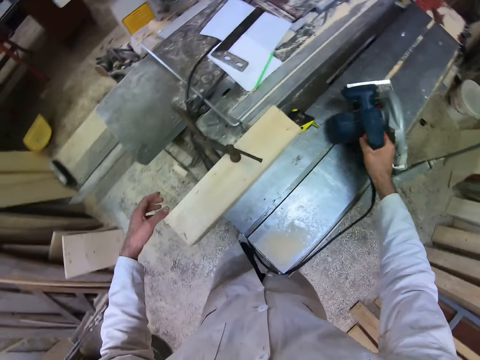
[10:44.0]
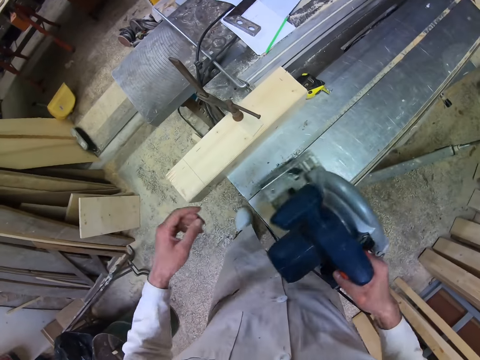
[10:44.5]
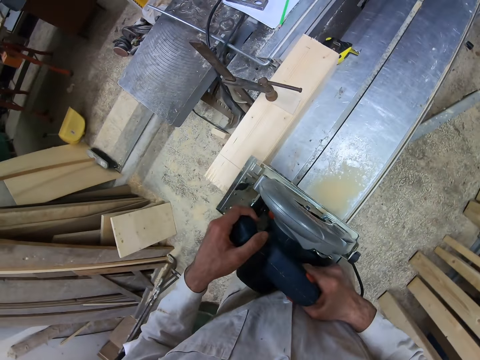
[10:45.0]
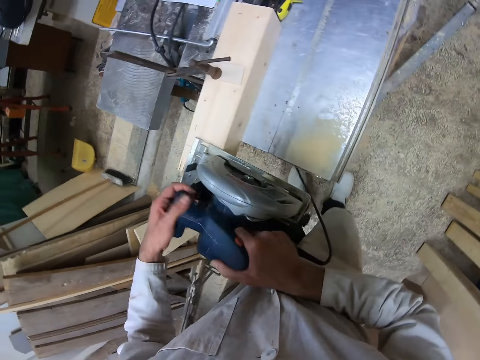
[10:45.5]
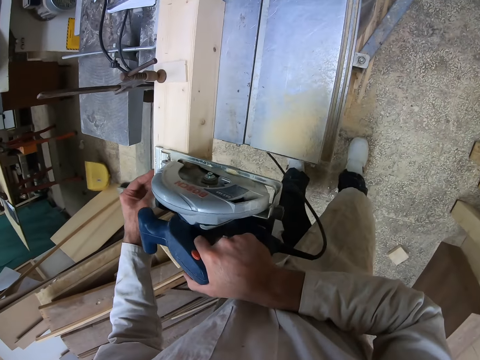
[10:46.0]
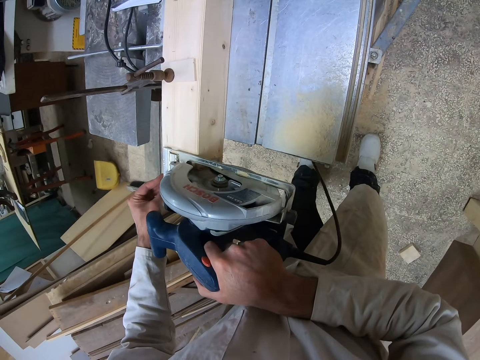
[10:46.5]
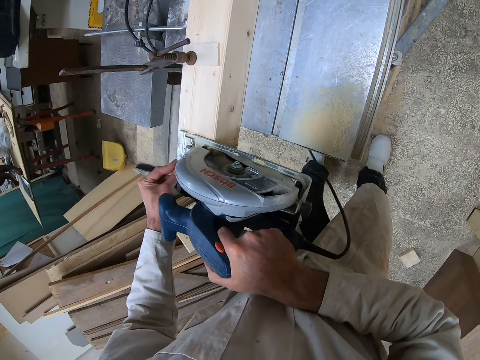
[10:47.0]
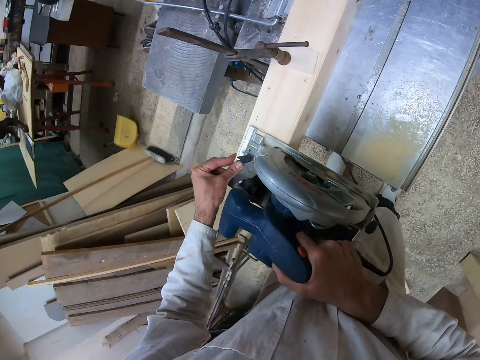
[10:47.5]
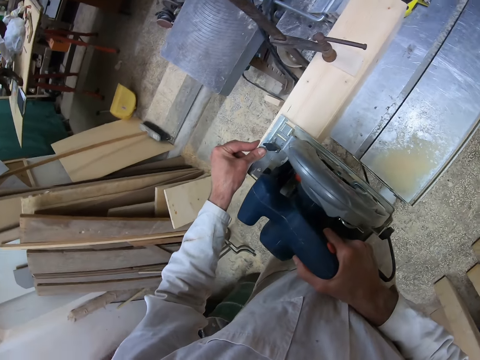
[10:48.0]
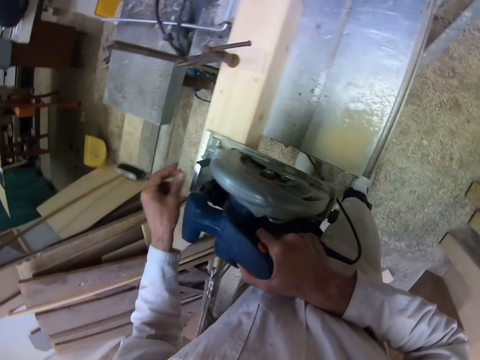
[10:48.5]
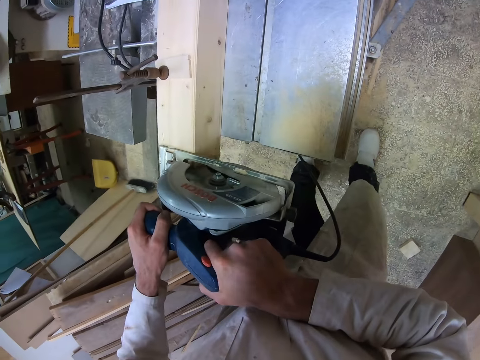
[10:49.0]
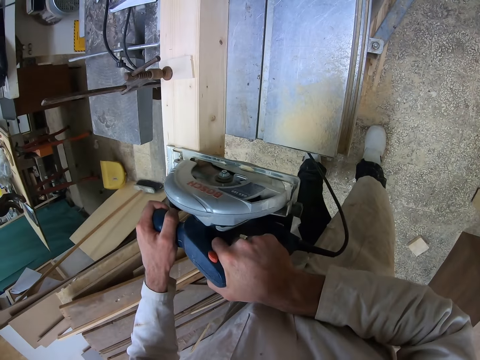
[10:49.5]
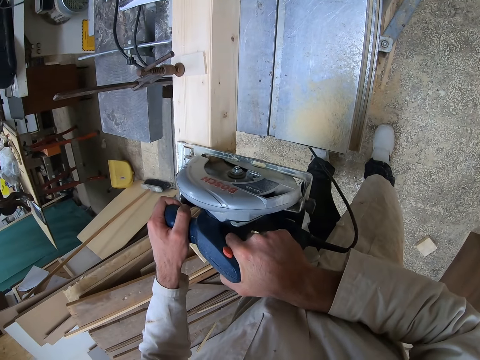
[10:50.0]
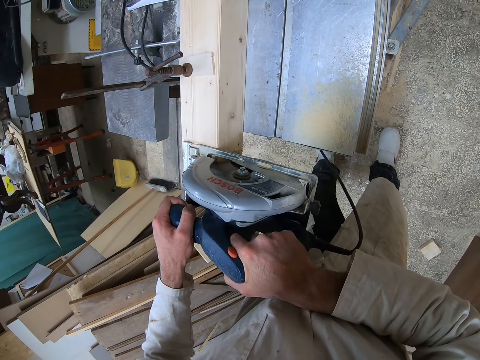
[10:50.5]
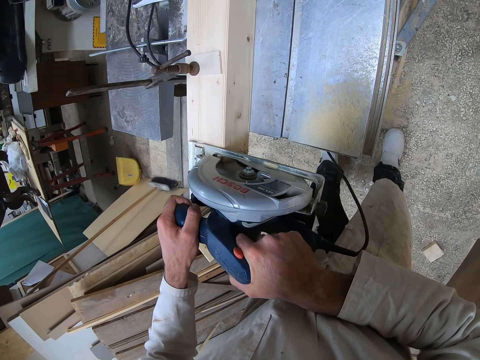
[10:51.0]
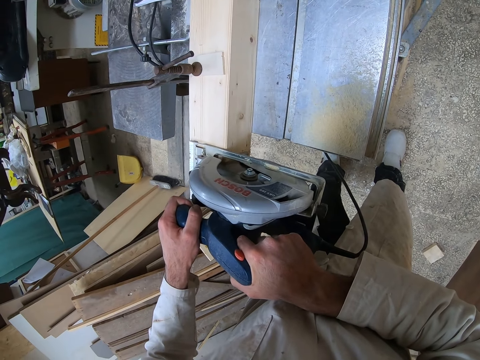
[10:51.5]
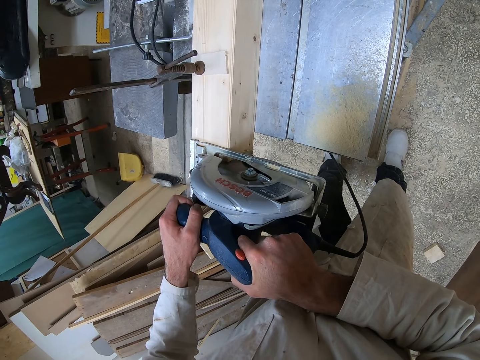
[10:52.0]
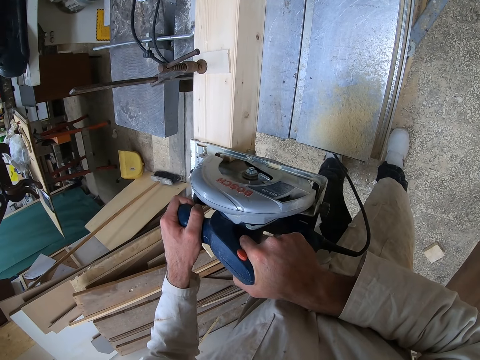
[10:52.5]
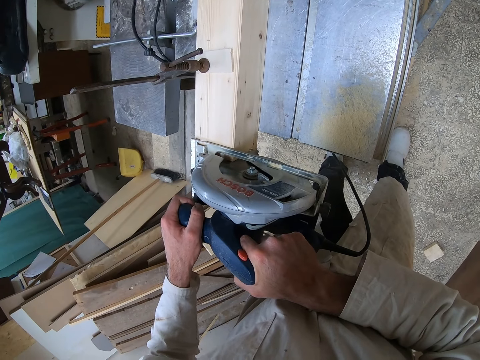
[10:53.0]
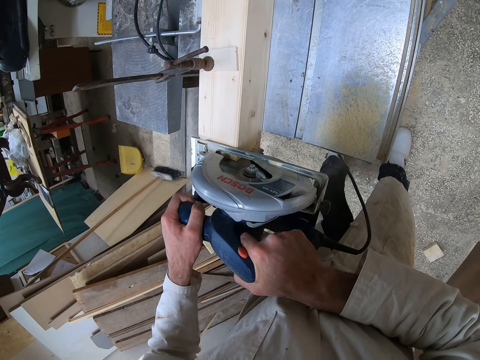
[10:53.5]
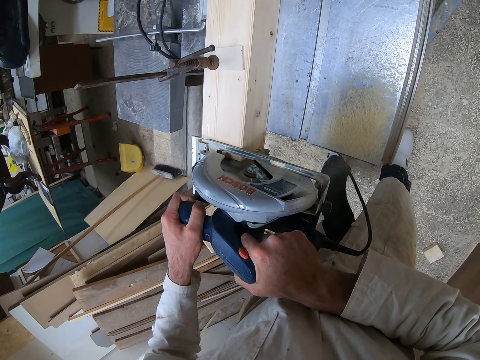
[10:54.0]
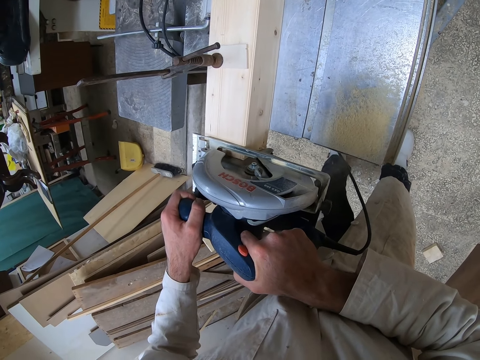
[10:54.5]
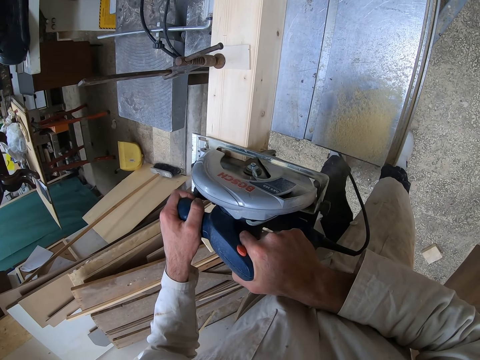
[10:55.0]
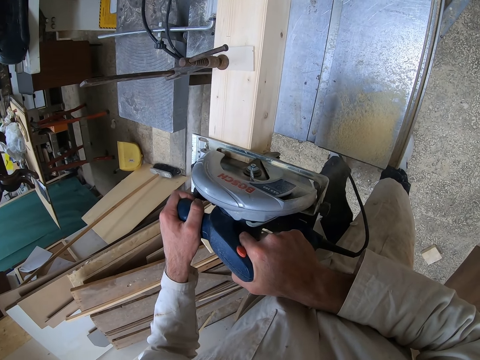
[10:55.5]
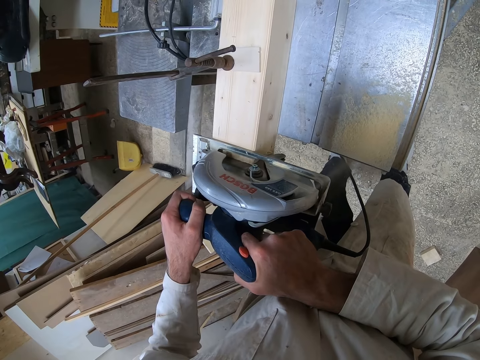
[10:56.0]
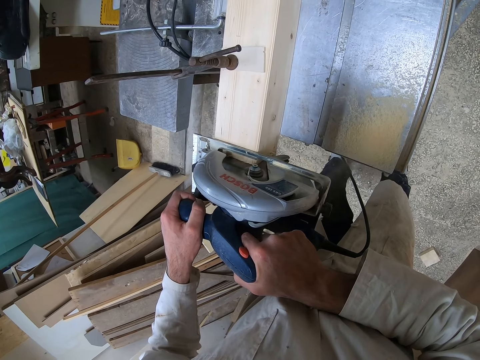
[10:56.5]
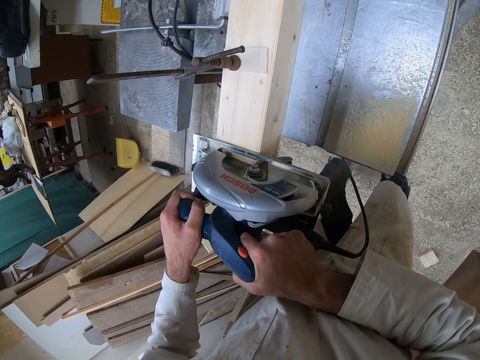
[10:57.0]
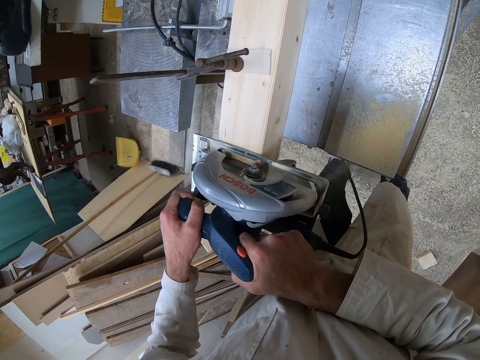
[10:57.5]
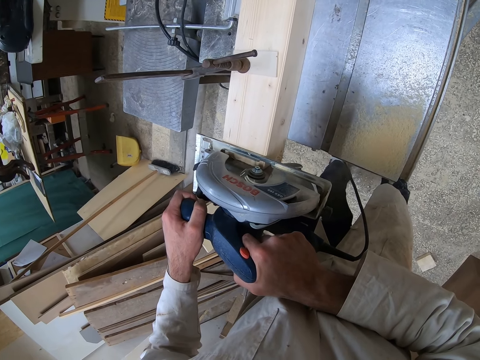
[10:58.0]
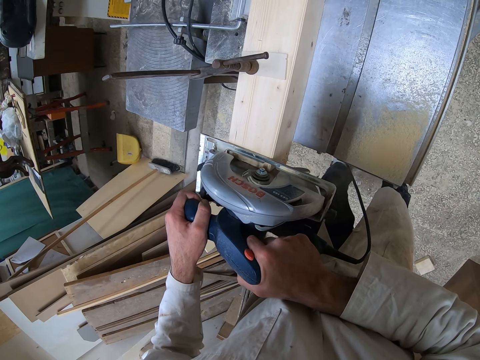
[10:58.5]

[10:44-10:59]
The camera wearer picks up the circular saw or wood cutter on the workshop table with his right hand. He lets go of the wood. He places the circular saw on the piece of wood on the workshop table with both hands. He adjusts the circular saw on the piece of wood with both hands. He starts the wood cutter. He cuts the piece of wood with the circular saw with both hands.

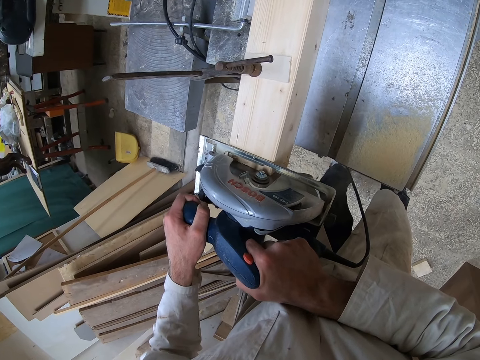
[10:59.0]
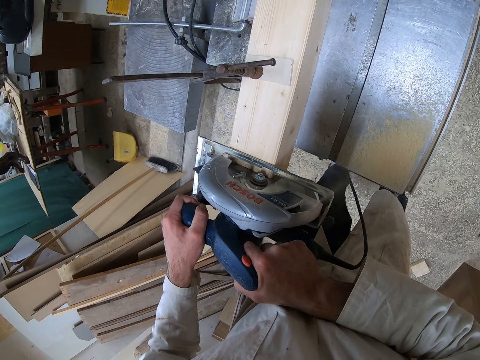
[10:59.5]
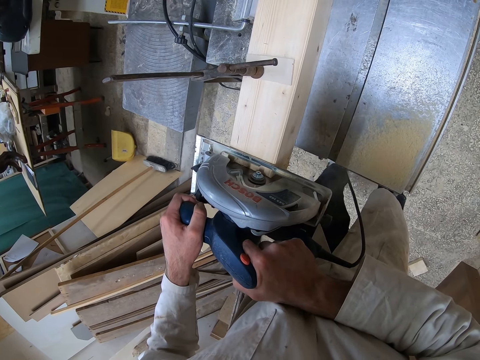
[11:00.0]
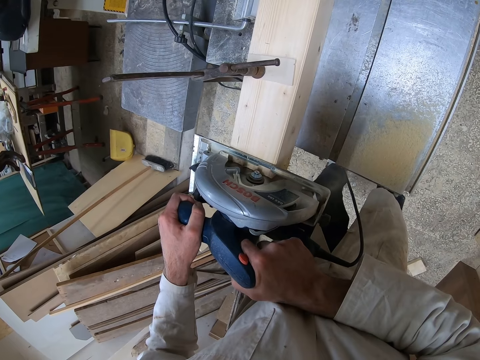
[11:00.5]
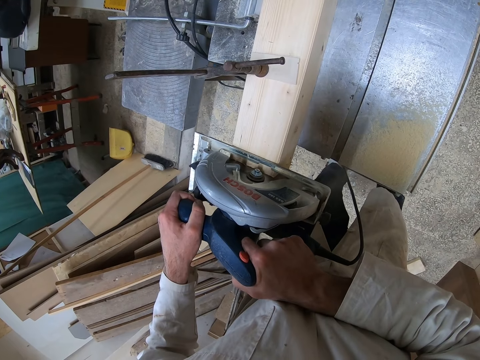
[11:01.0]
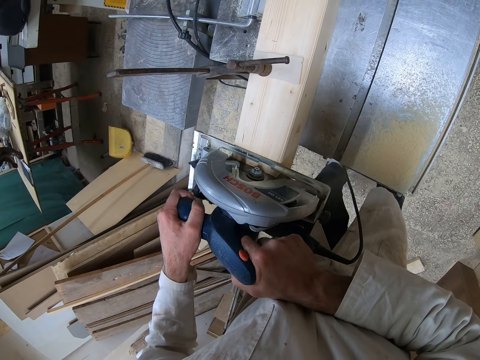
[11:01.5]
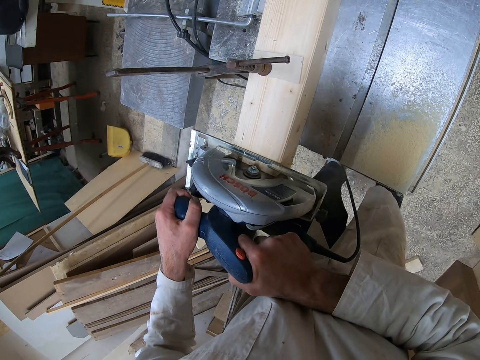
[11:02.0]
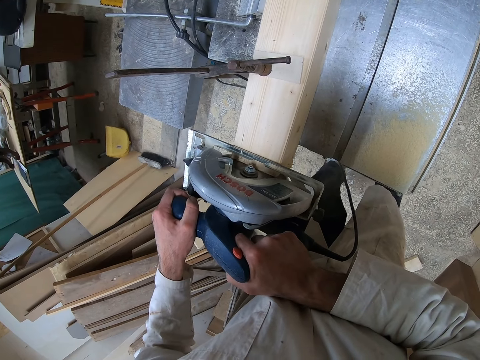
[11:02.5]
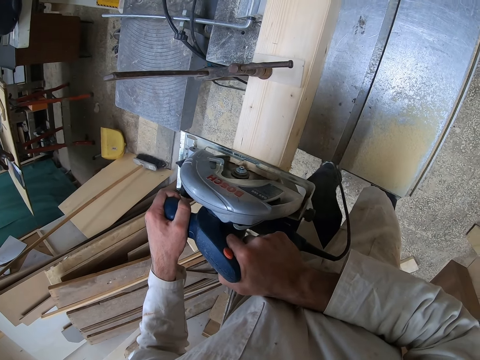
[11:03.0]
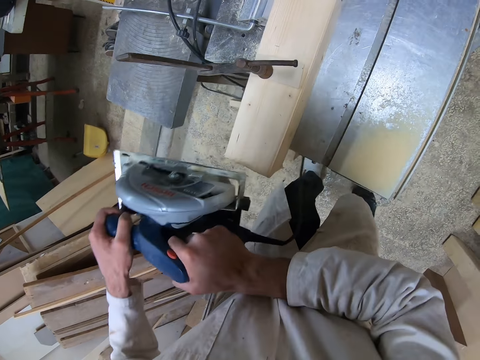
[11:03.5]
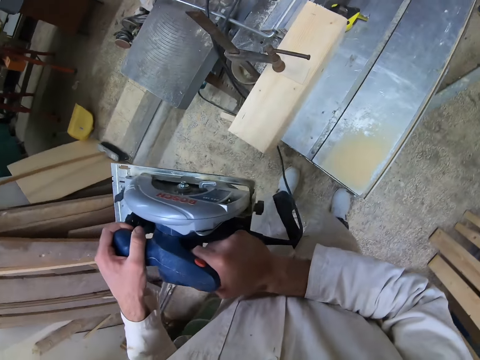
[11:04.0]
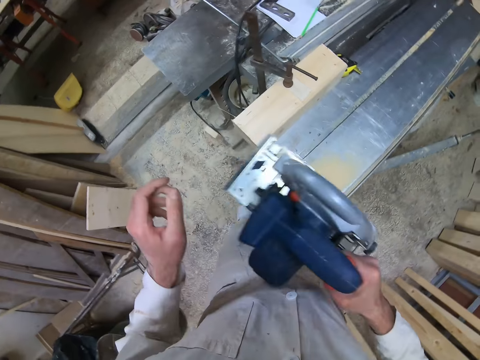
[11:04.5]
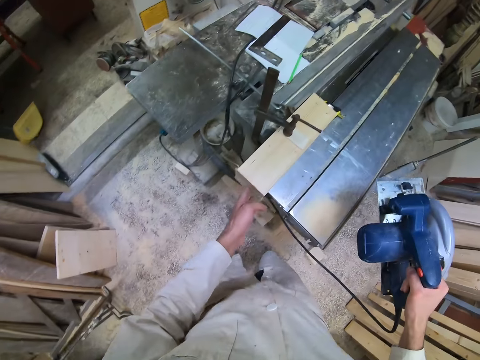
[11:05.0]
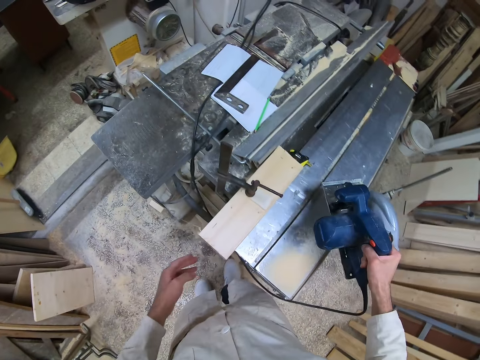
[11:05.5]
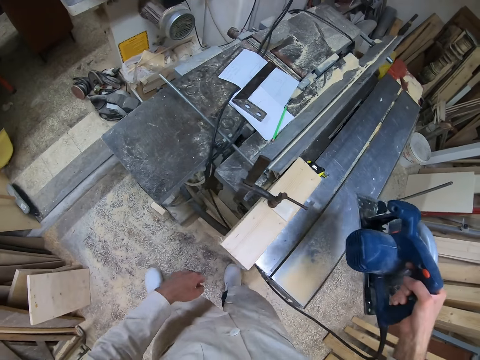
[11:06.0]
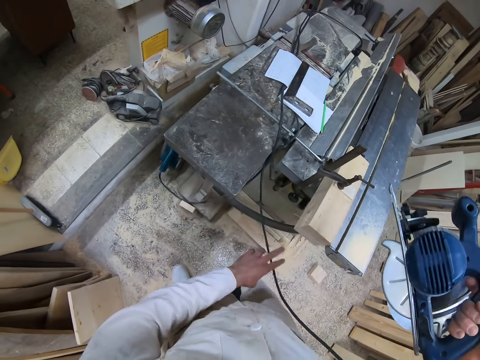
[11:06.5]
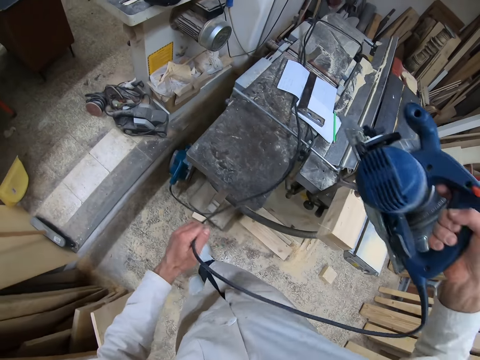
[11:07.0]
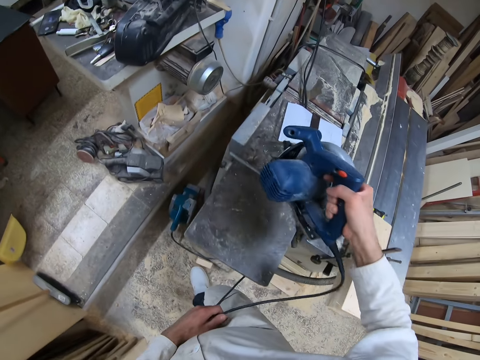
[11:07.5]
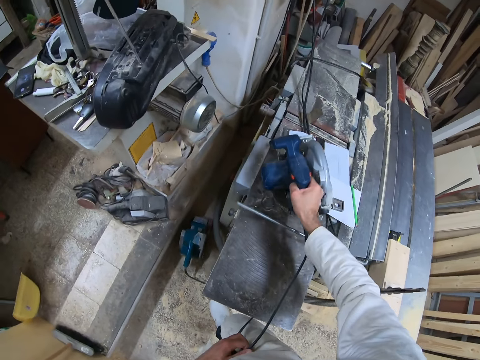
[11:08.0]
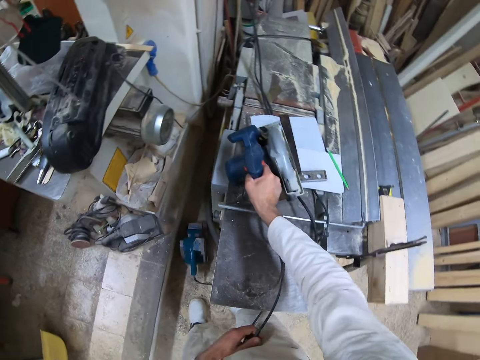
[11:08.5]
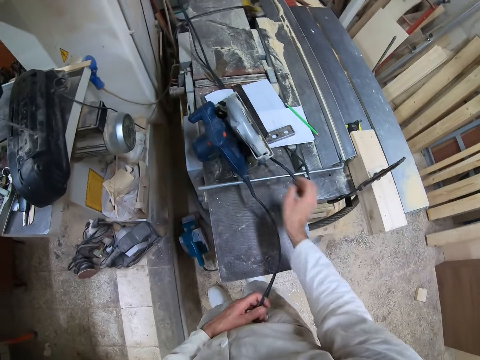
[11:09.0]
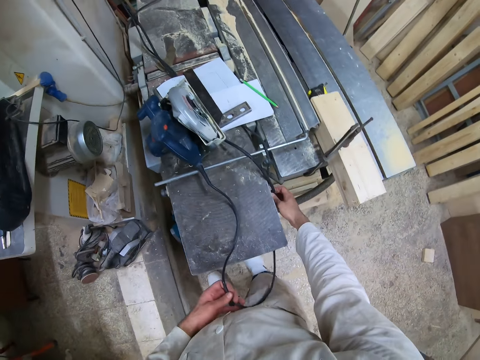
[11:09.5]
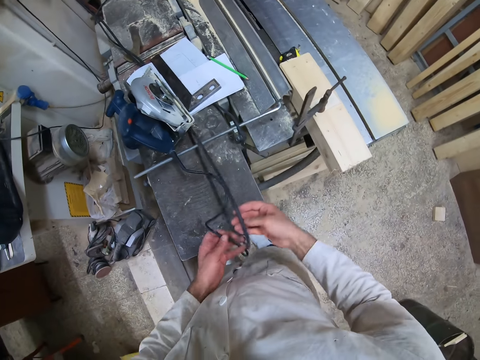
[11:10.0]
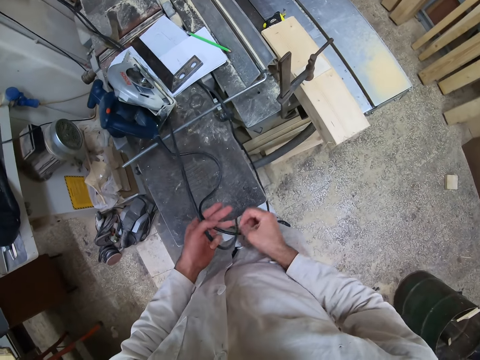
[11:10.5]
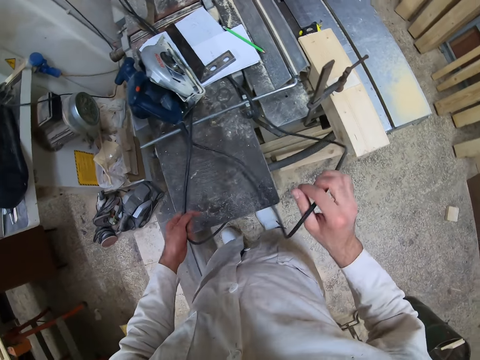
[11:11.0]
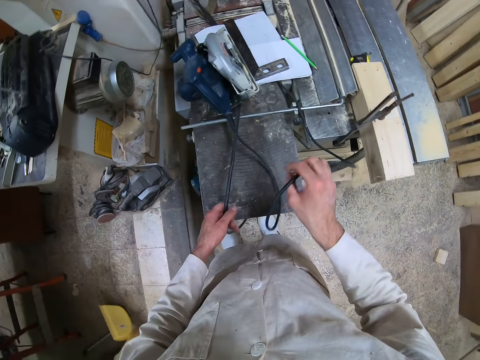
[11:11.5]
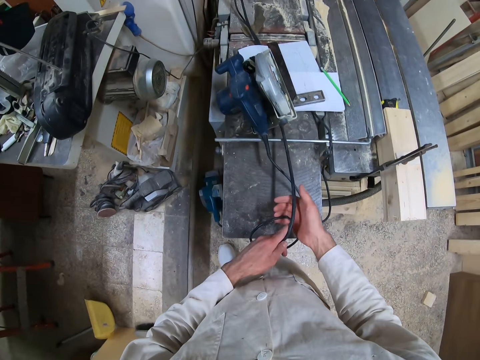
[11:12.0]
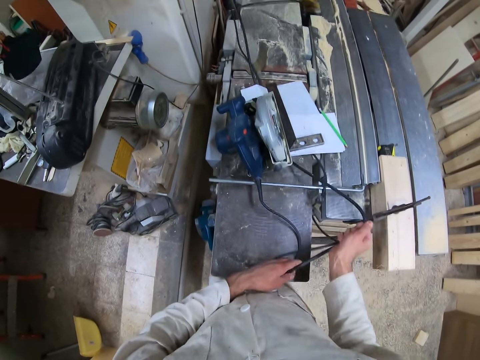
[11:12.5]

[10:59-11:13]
The camera wearer removes the circular saw or wood cutter from the piece of wood with both hands. He places the circular saw on the workshop table with his right hand. He adjusts a wire on the workshop table with his right hand. He exchanges the wire in his right hand with the wire in his left hand. He puts the wire of the wood cutter on the table.
